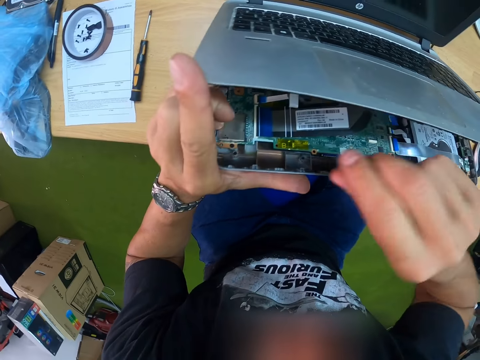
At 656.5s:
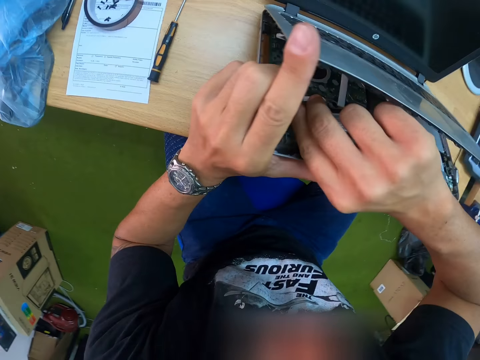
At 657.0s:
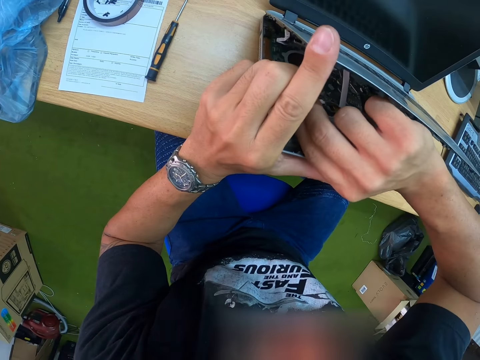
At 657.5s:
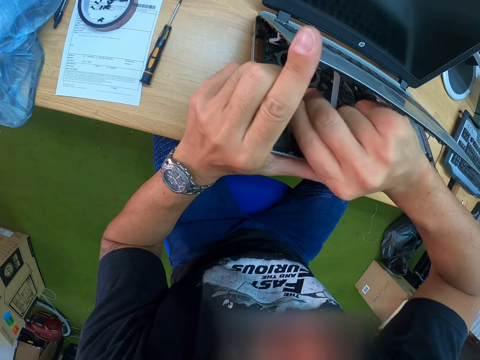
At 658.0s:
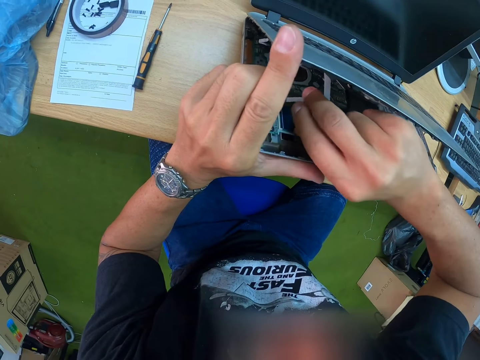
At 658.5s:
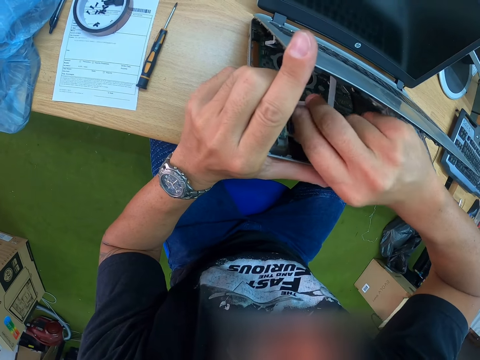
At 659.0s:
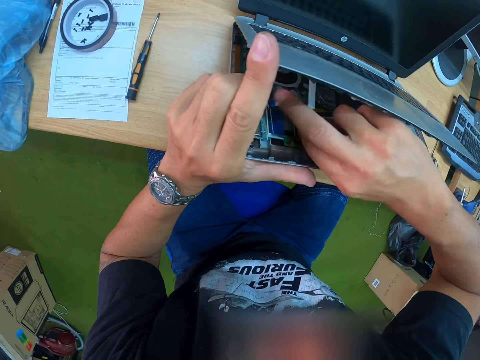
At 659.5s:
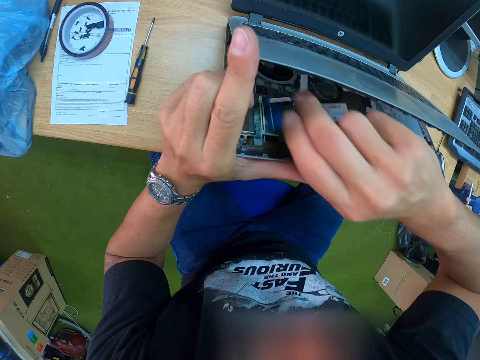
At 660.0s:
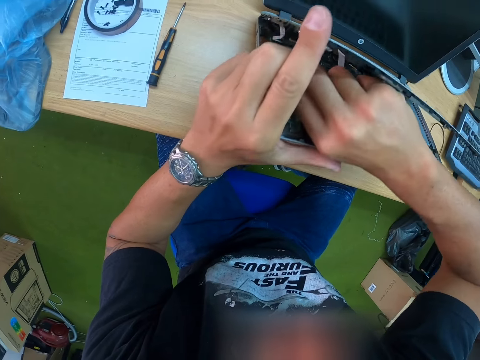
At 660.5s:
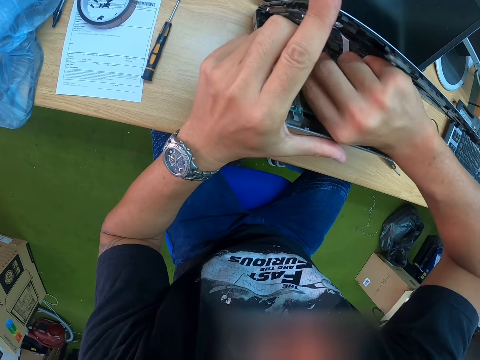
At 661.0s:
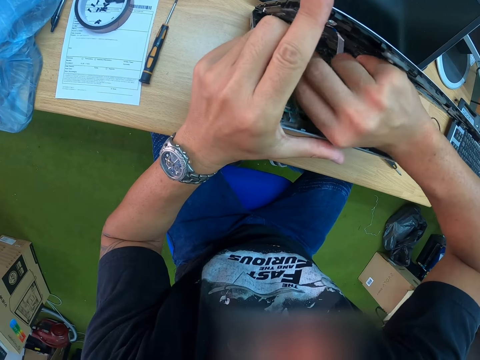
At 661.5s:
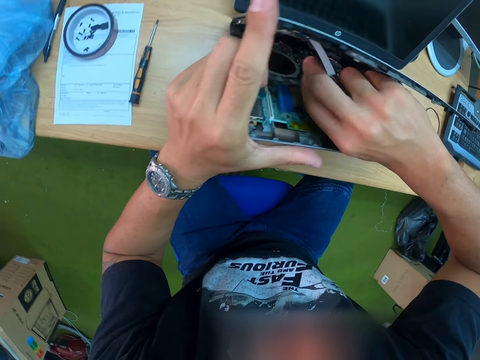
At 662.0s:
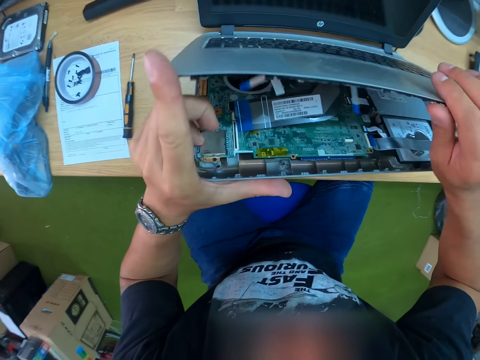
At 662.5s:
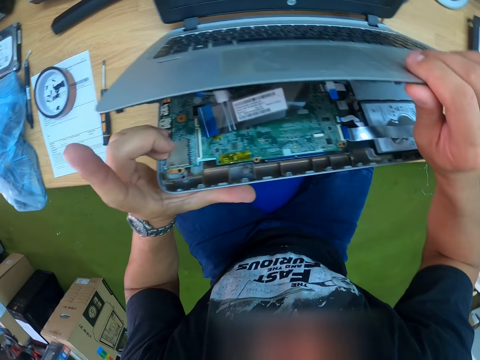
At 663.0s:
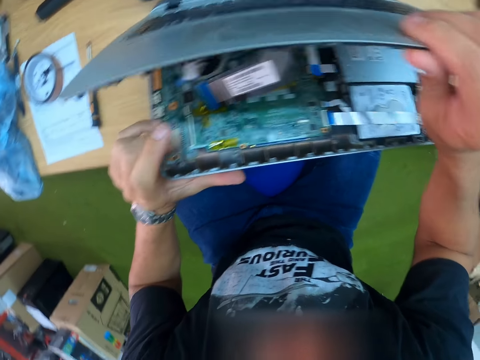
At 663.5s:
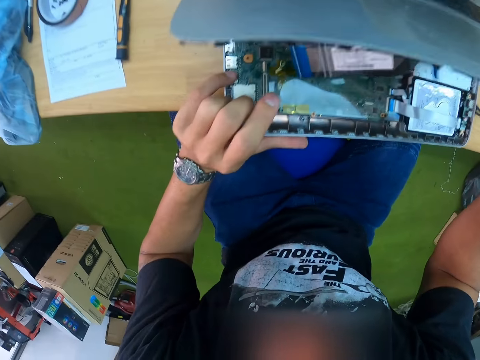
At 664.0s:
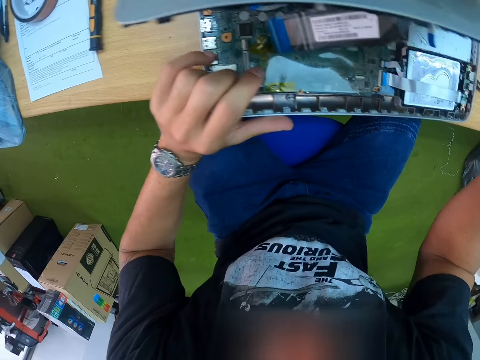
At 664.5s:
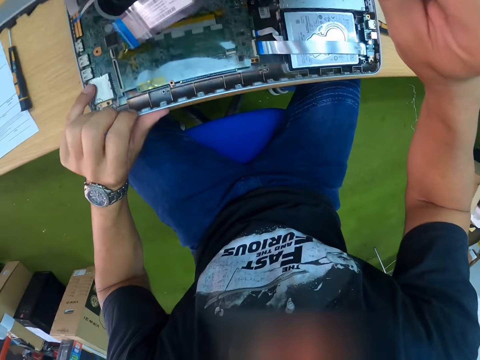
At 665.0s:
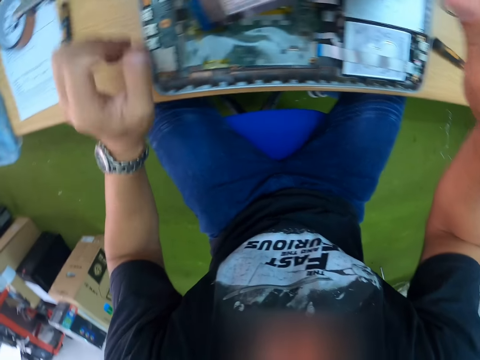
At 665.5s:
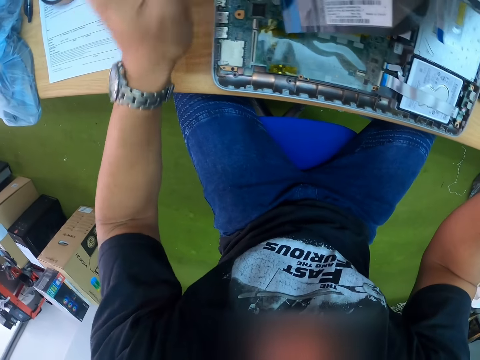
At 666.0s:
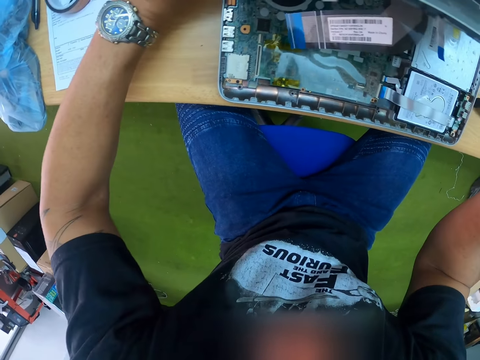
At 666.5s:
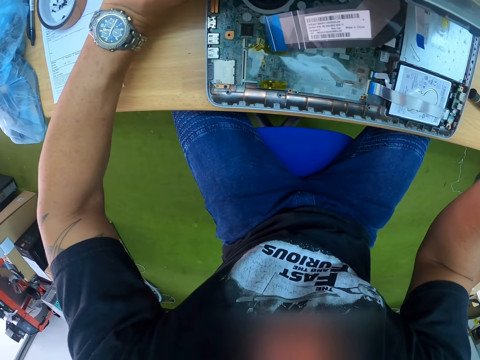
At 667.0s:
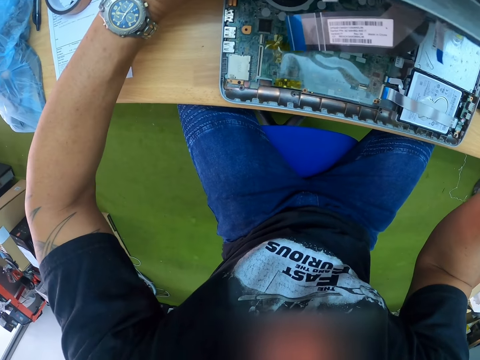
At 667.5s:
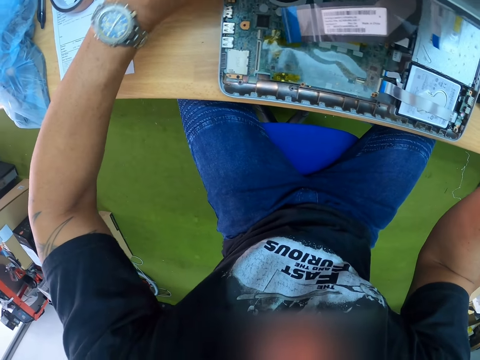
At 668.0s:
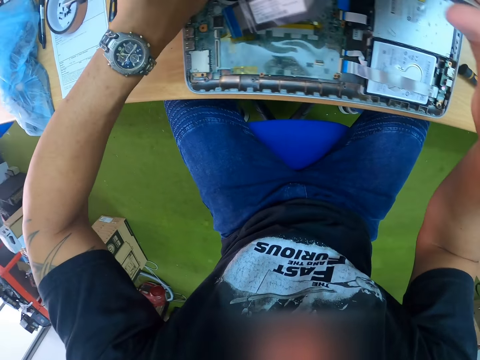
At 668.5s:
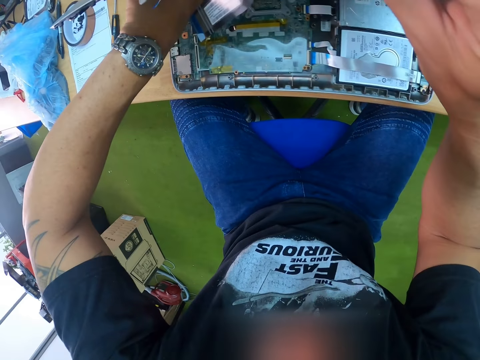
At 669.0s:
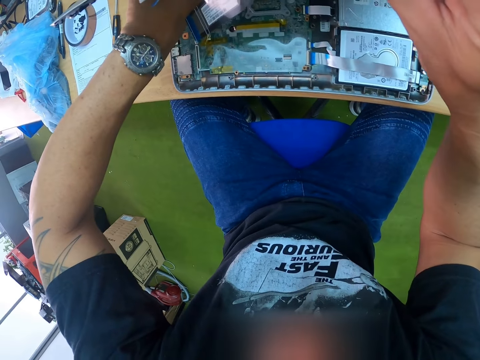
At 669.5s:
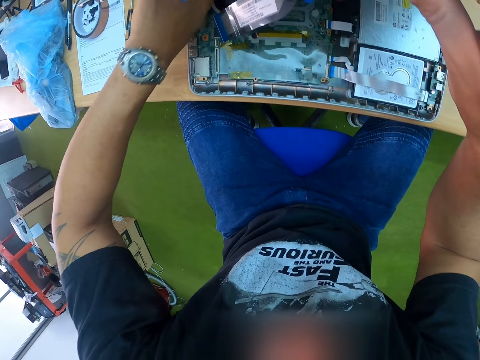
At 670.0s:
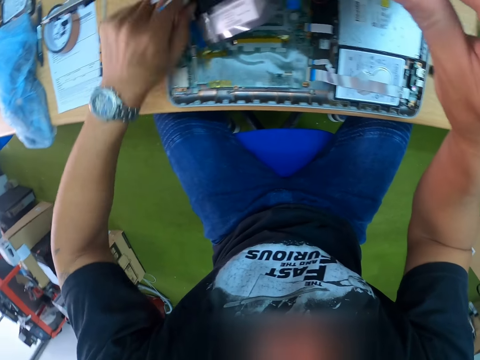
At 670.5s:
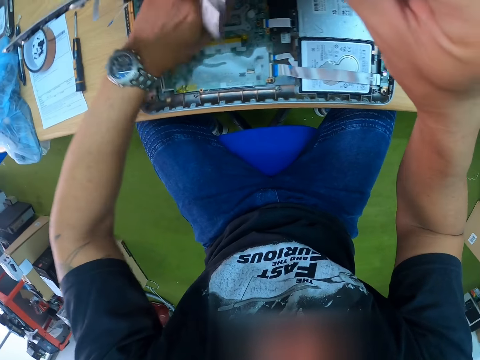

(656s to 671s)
The camera wearer unplugs a wire from the laptop with his right hand. He puts the laptop on the table. He touches something with the left hand. He adjusts something on the laptop.

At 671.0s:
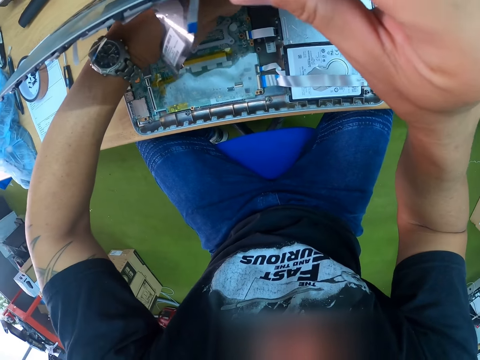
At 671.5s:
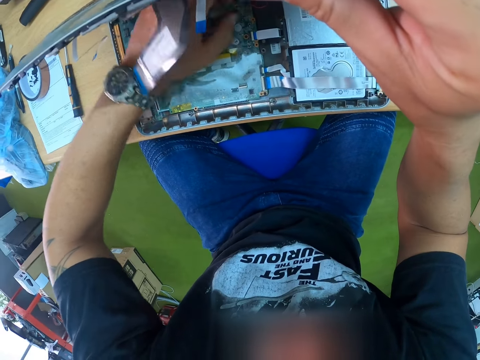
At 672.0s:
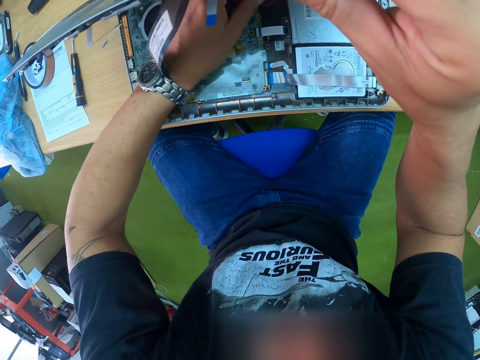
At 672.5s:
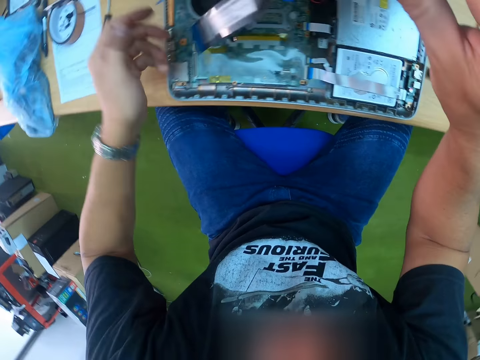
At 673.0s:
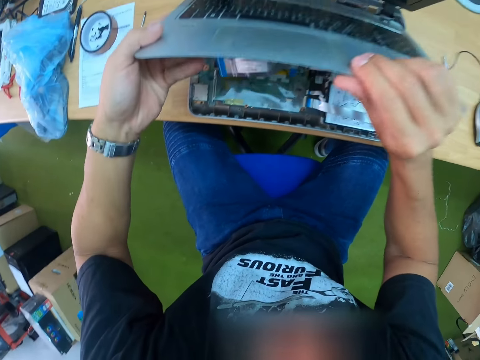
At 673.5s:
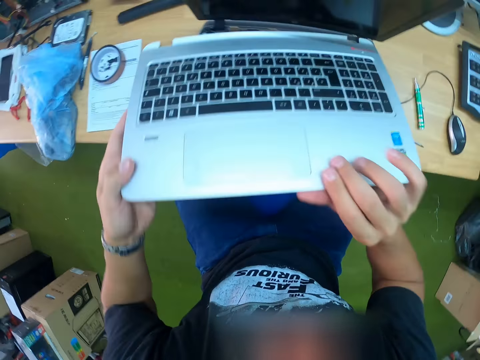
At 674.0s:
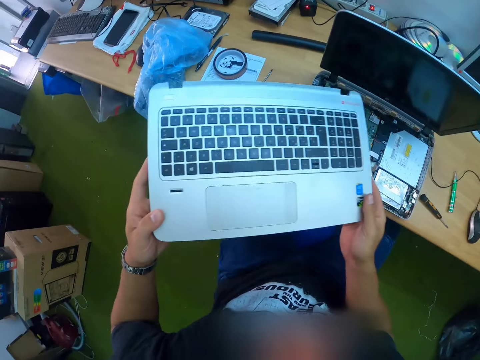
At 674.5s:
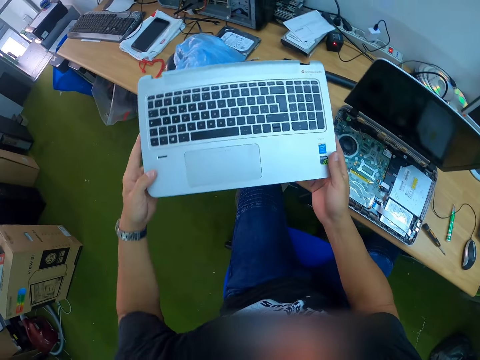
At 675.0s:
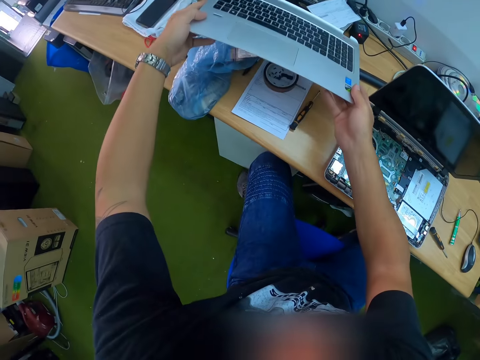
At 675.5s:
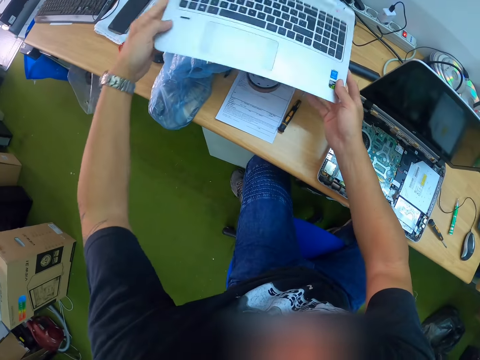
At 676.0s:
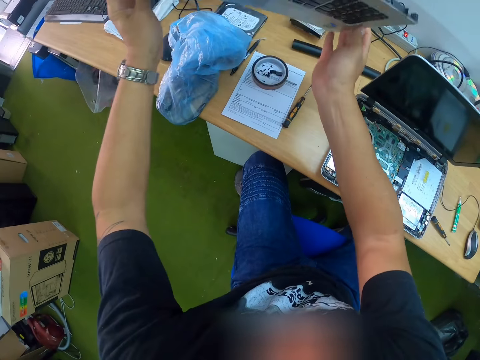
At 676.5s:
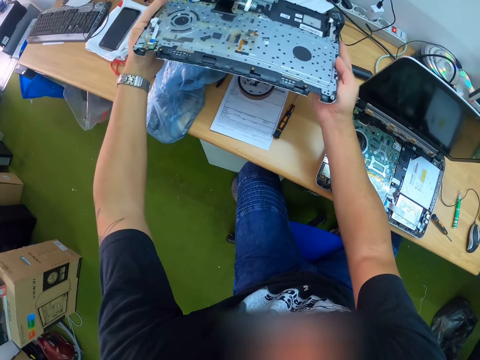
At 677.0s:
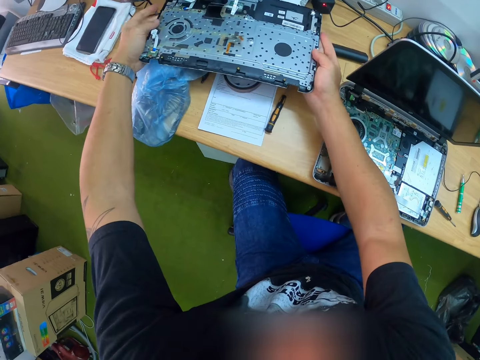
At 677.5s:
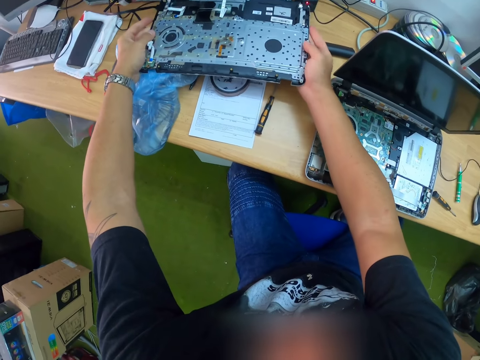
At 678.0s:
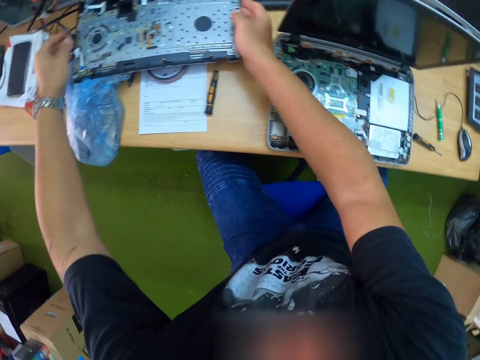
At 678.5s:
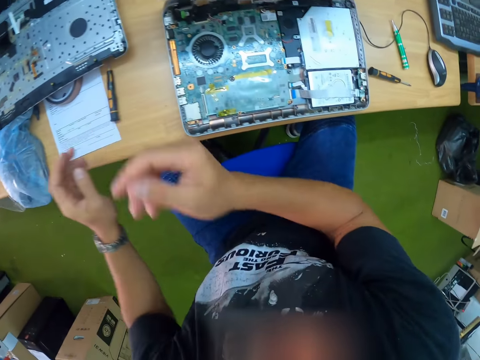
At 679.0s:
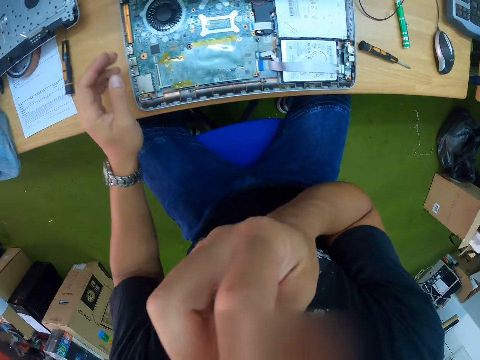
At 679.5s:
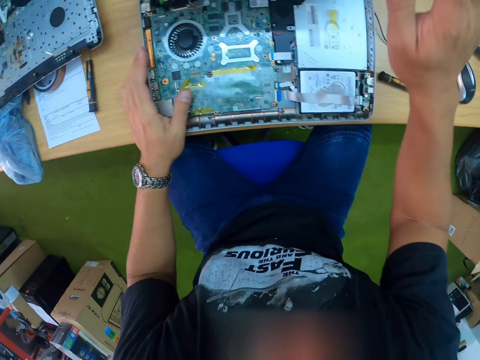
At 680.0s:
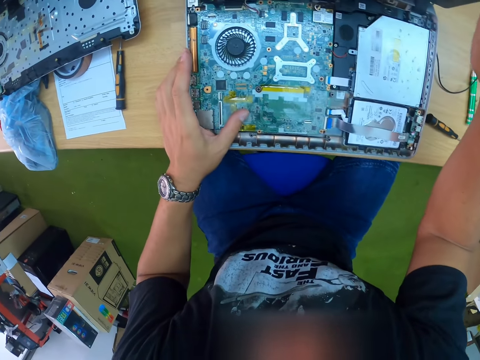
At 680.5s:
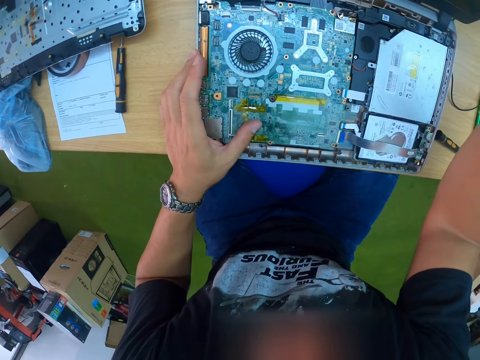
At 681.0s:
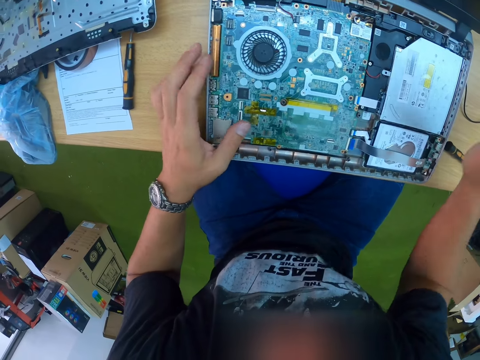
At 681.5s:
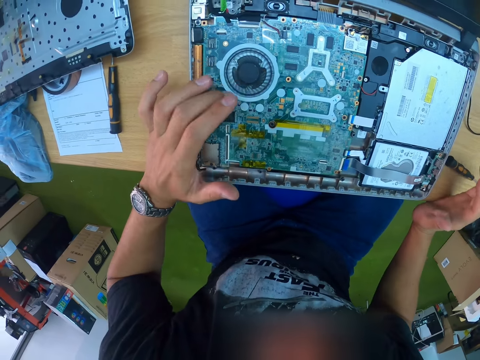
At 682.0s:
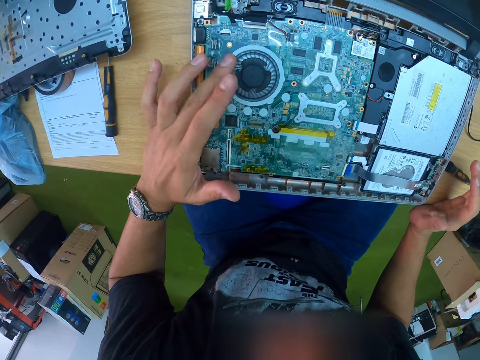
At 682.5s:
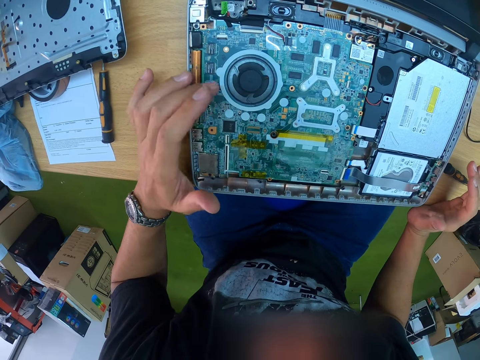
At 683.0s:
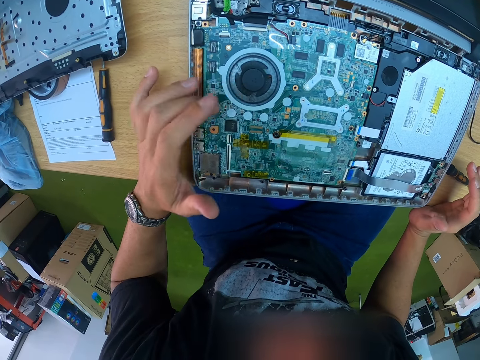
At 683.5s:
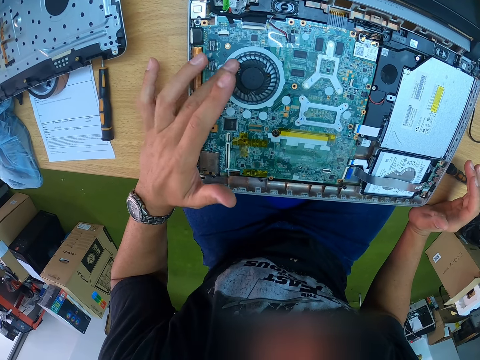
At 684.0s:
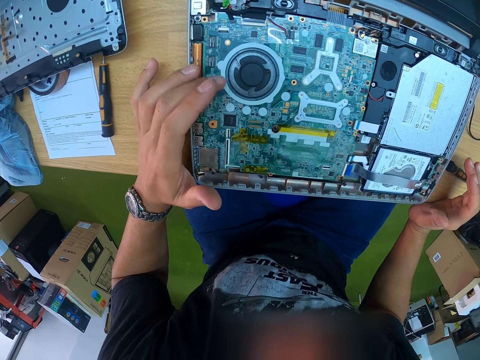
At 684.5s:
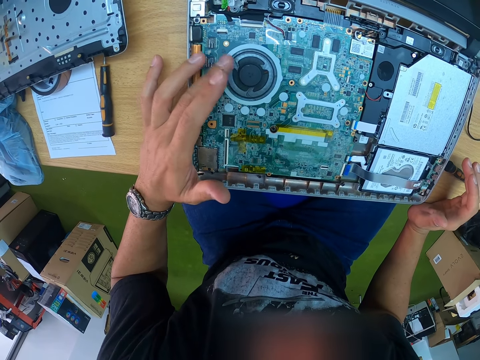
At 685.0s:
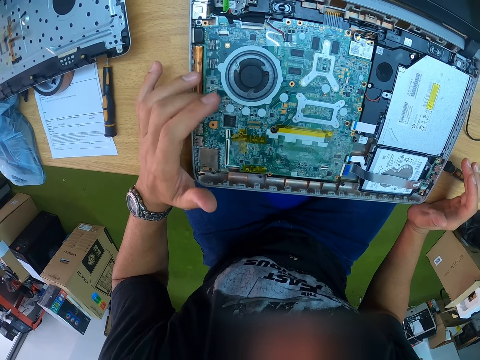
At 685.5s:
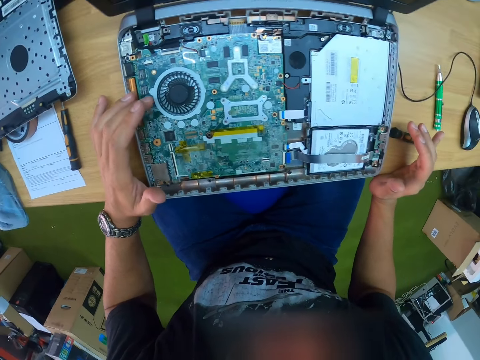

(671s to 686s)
The camera wearer removes the keyboard from the laptop with both hands. He picks up the keyboard from the base panel. He flips the keyboard with both hands. He holds the keyboard. He places the keyboard on the table with both hands. He itches the face with the right hand. He holds something. He spins a cooling system on the laptop with his left hand. He touches a fan on the base panel.
